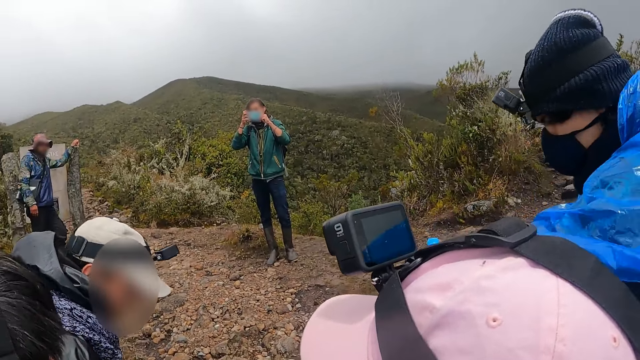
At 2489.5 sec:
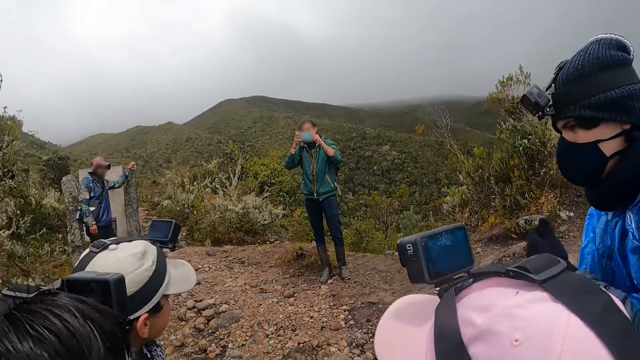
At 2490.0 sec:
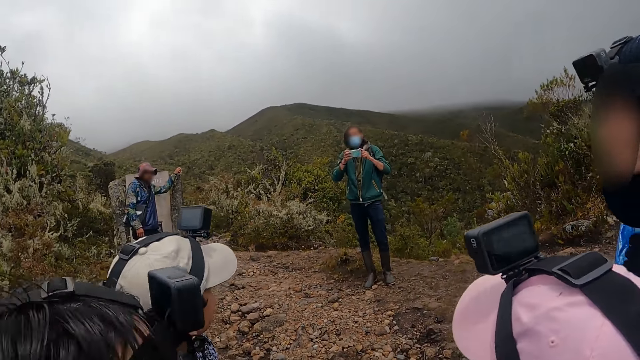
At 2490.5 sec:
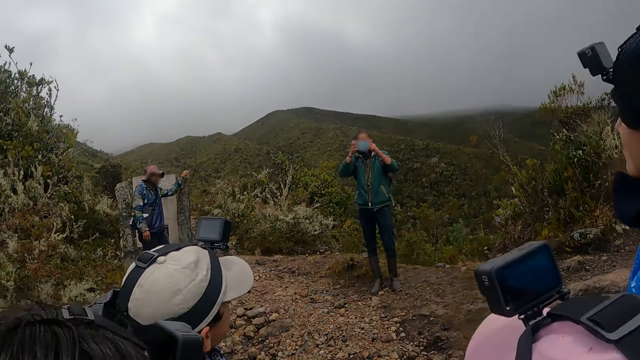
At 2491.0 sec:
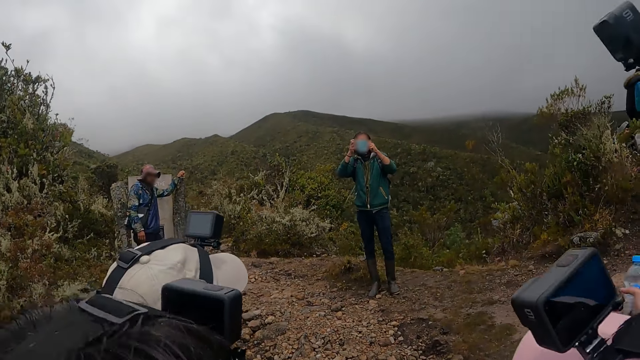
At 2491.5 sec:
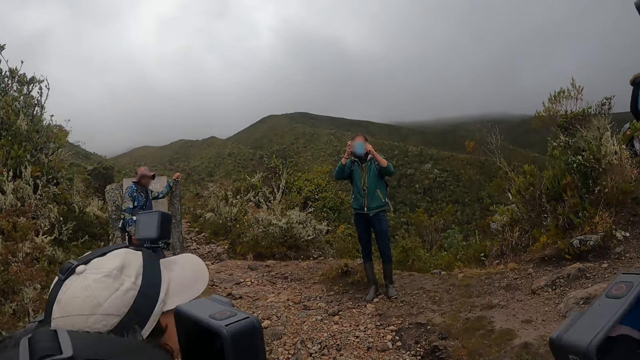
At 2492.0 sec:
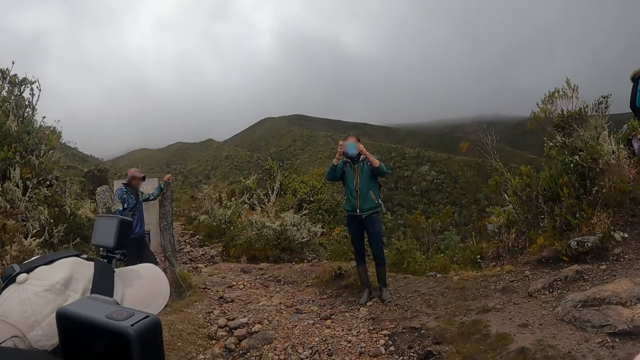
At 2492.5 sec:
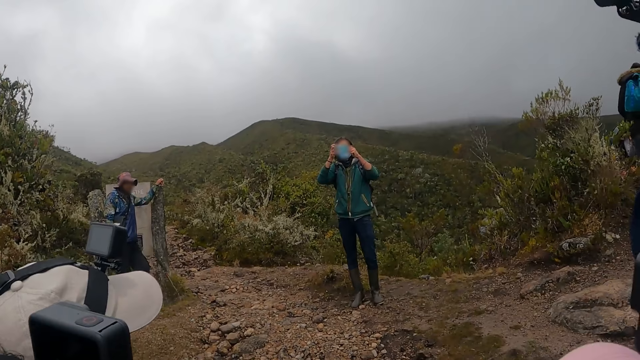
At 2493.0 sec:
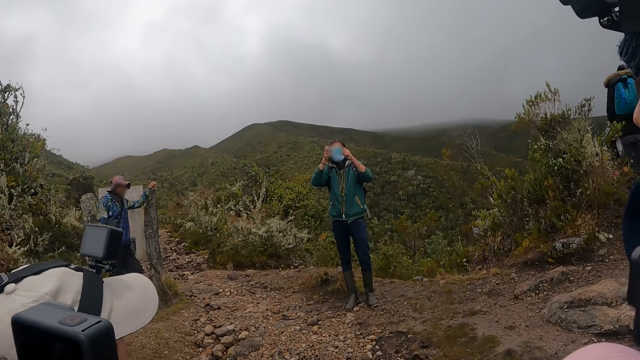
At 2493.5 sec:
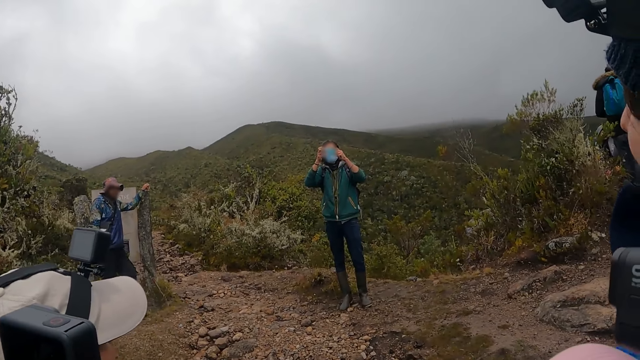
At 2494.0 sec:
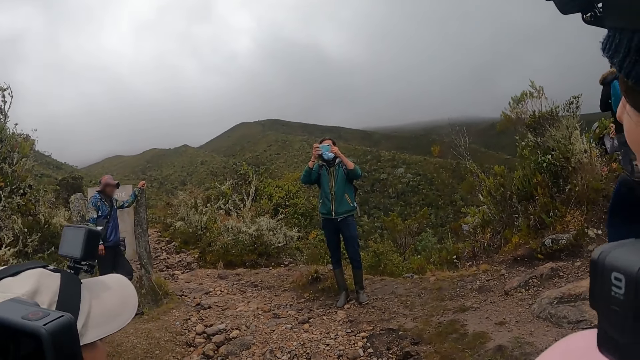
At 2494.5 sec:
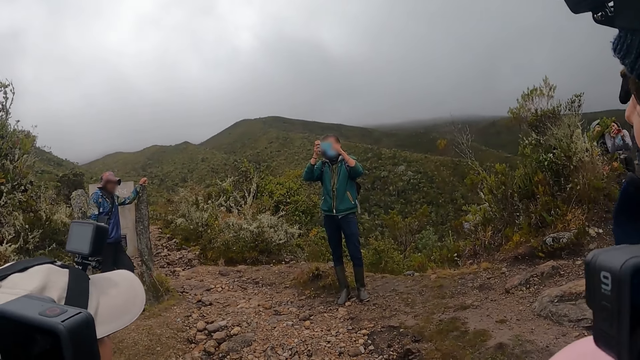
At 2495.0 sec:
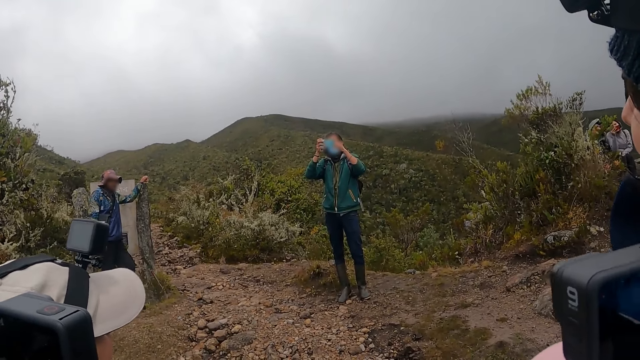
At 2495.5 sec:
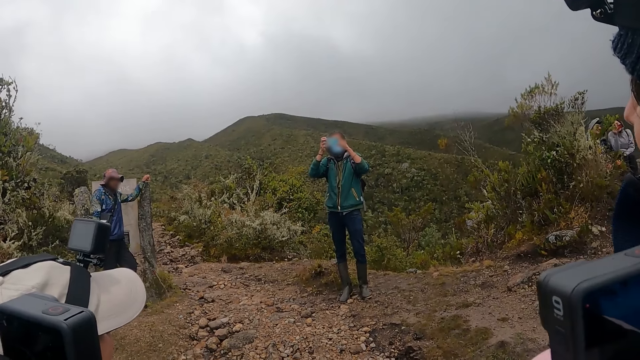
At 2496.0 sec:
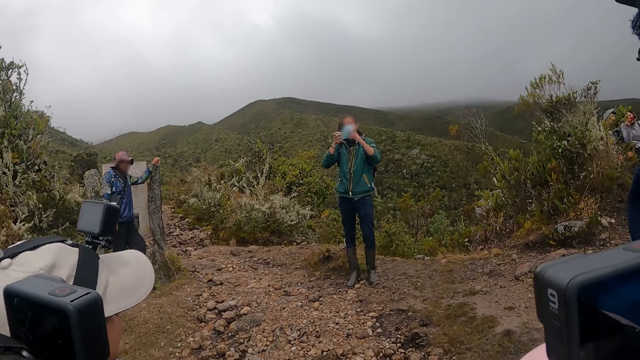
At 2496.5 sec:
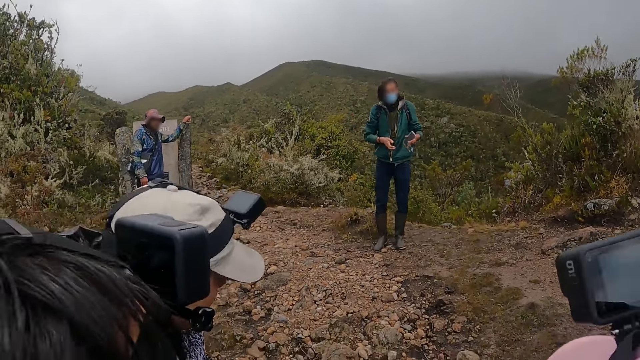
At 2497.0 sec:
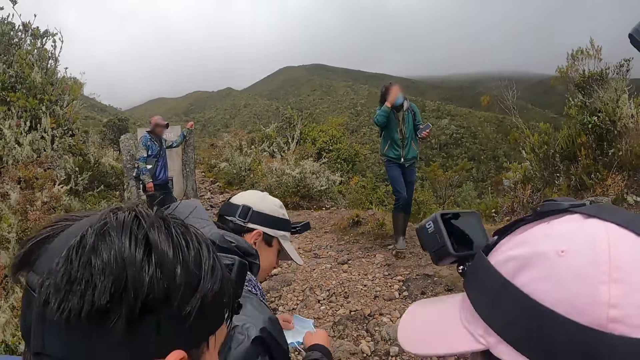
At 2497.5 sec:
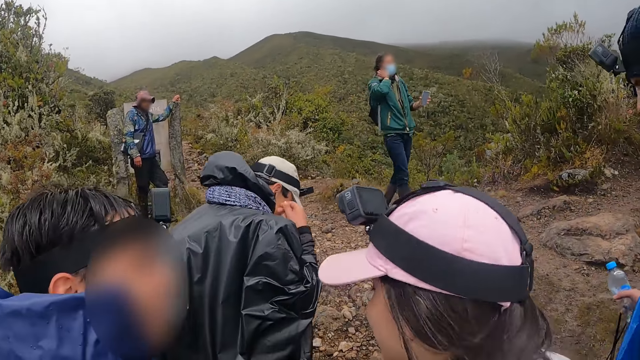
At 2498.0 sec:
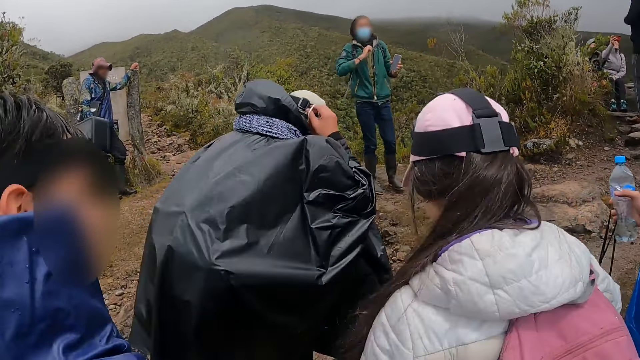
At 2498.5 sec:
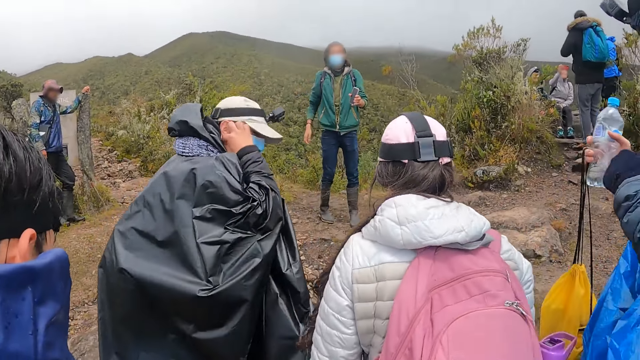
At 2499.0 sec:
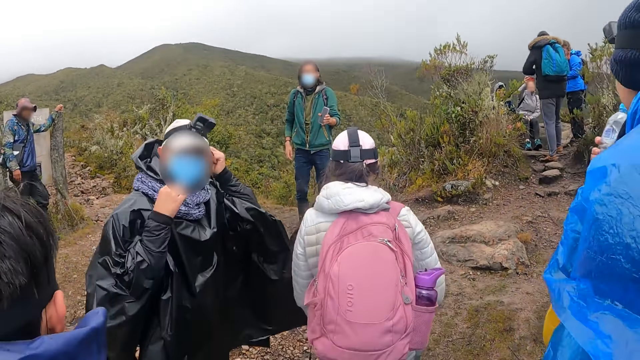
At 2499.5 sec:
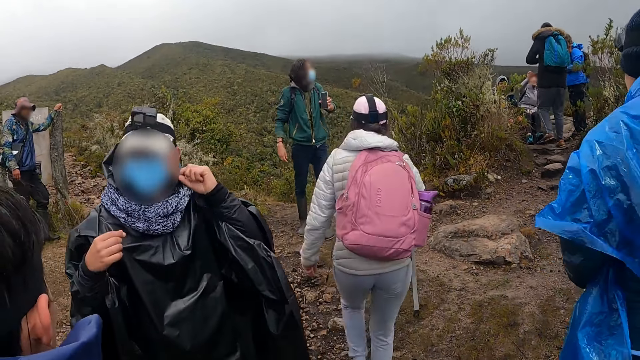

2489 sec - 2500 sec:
A person takes photos. A man pulls down his nose mask on his face with his left hand. Another man wears the nose mask with both hands. The first man holds a bottle and a bag in his right hand.

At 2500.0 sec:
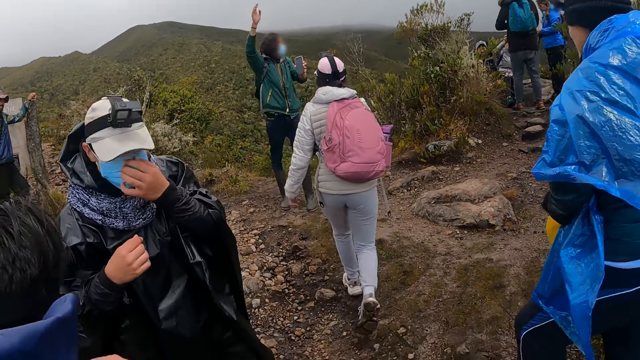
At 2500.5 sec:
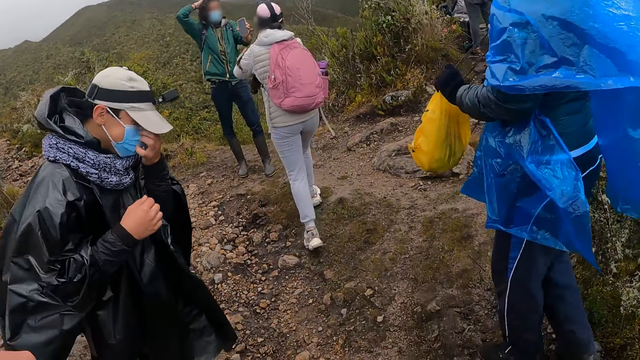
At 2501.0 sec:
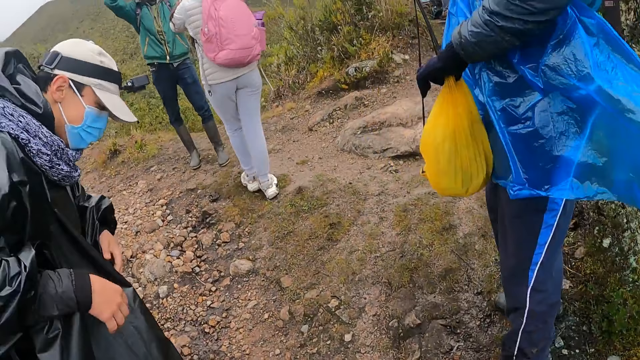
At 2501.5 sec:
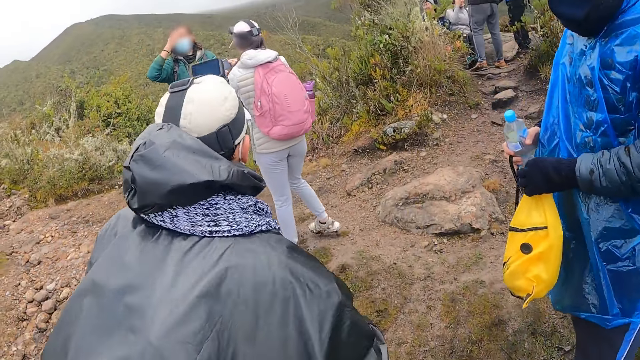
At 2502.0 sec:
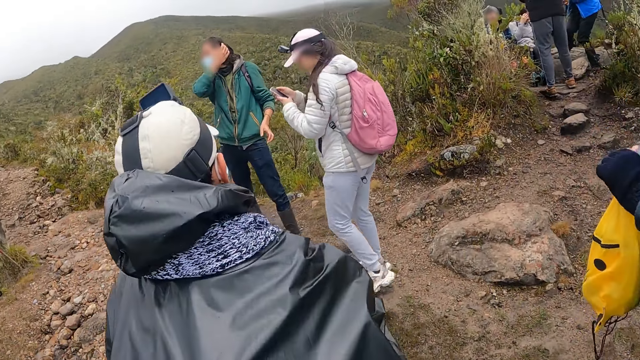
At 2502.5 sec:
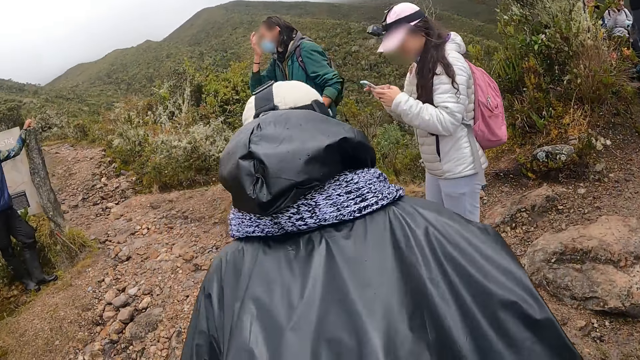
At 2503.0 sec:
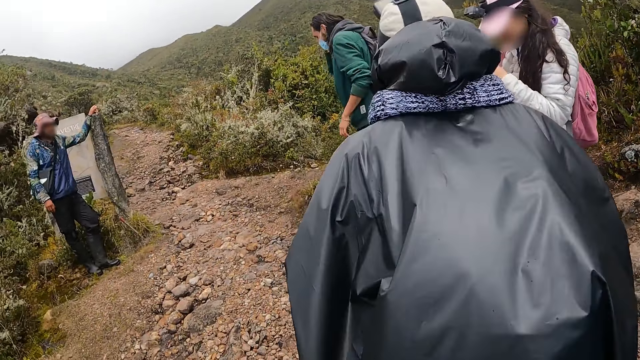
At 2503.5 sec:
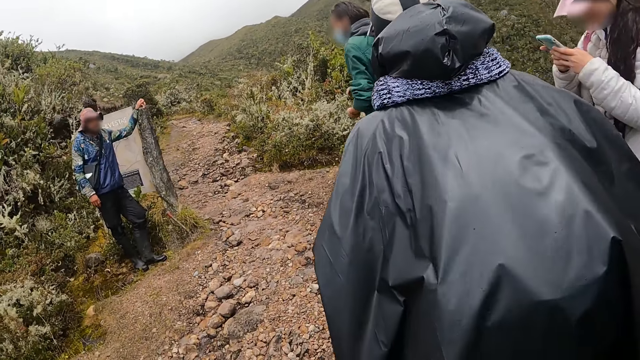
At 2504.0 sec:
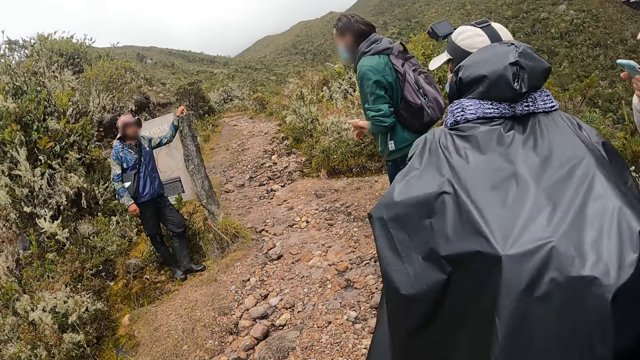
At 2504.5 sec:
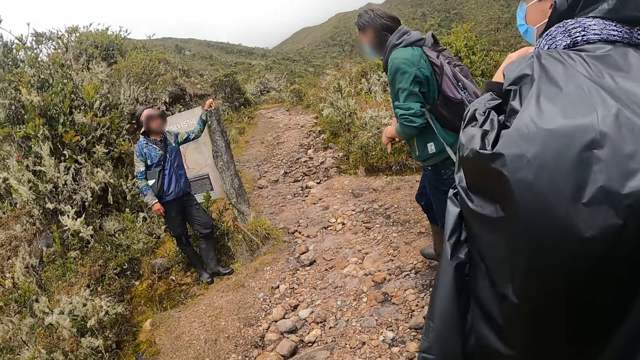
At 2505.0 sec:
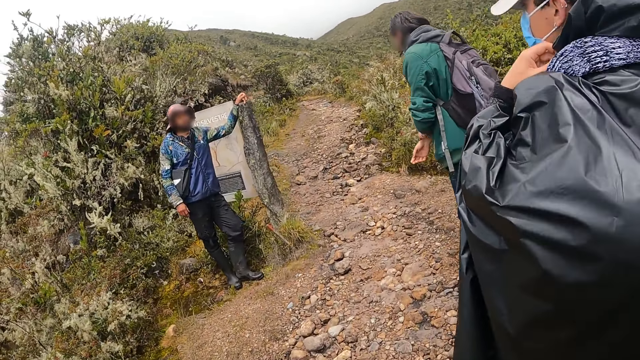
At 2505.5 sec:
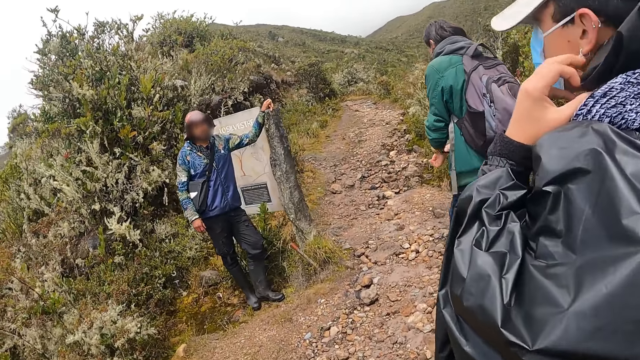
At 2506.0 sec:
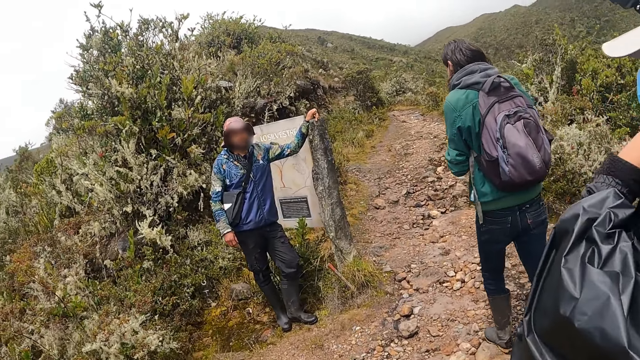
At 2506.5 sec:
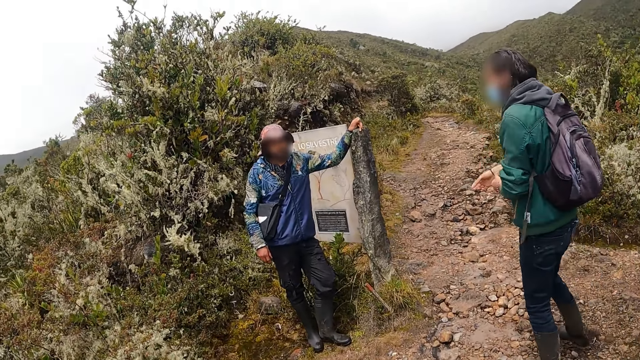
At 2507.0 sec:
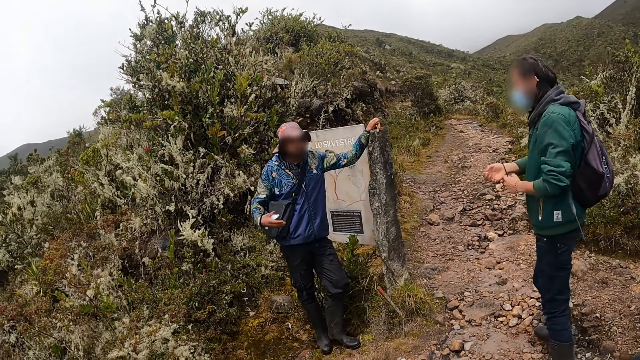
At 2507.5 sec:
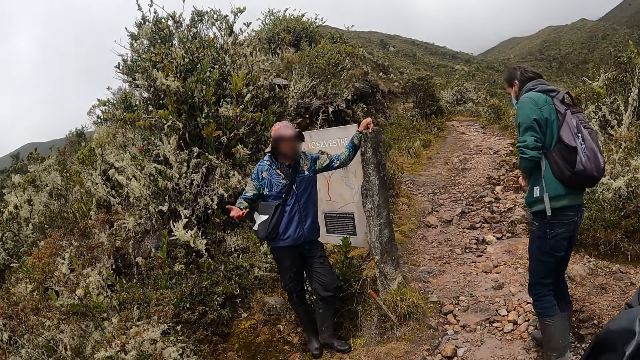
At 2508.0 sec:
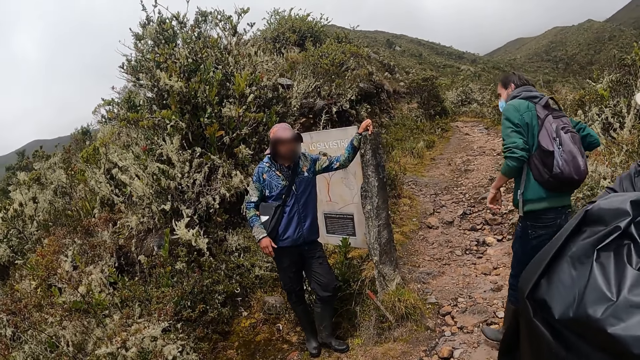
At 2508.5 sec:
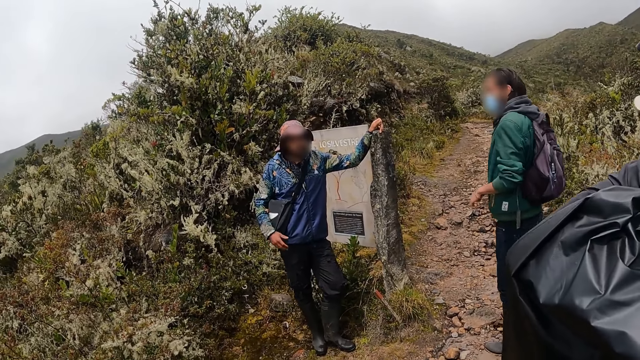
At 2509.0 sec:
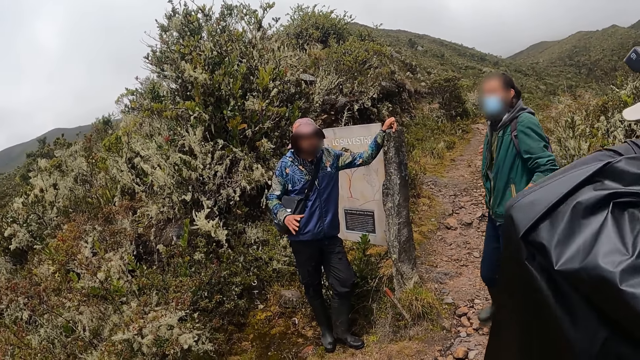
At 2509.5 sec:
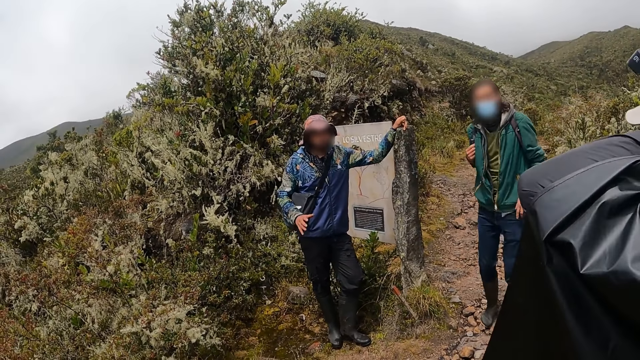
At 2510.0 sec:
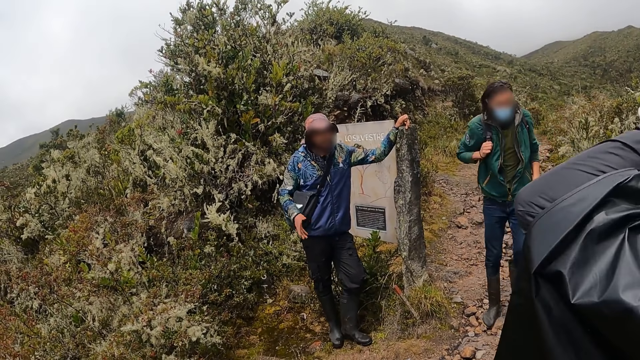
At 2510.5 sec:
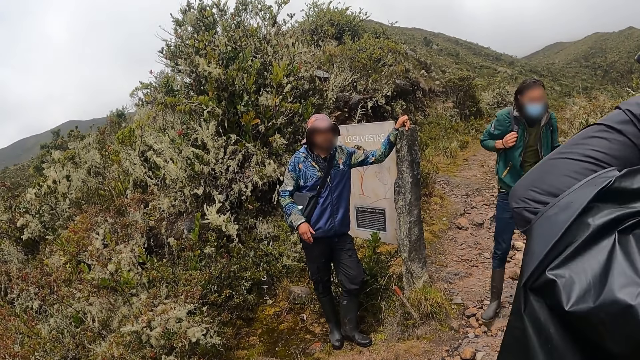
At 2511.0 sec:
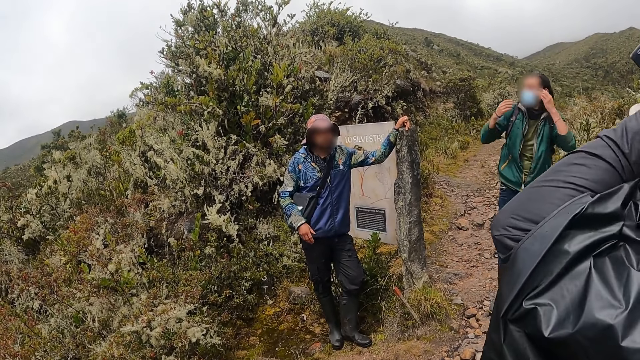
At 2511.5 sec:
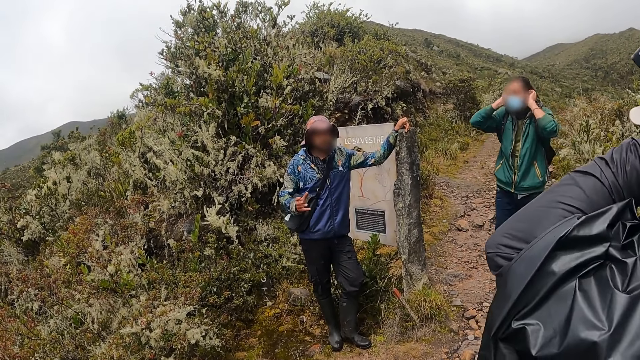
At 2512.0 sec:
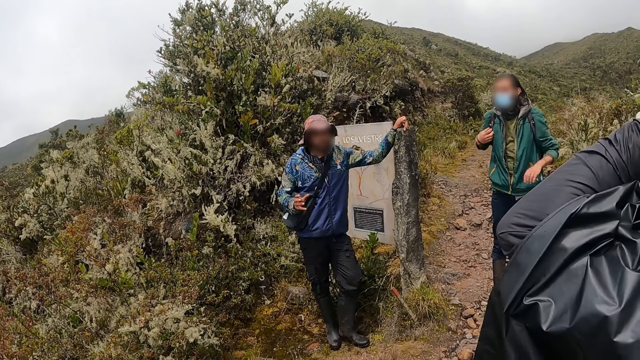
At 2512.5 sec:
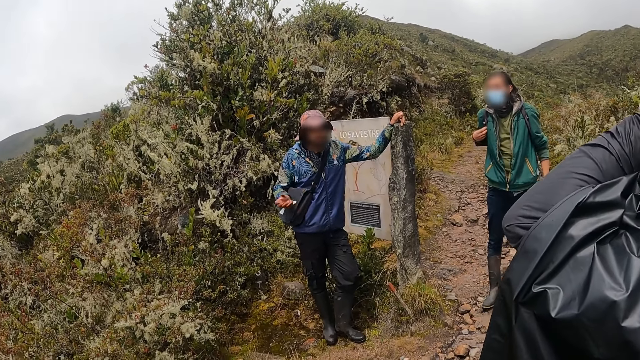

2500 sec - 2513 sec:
A person walks to another person. A woman collects the mobile from a man with both hands. The camera wearer walks around. Another man talks to a group of people. Another person leans on a sign post.
